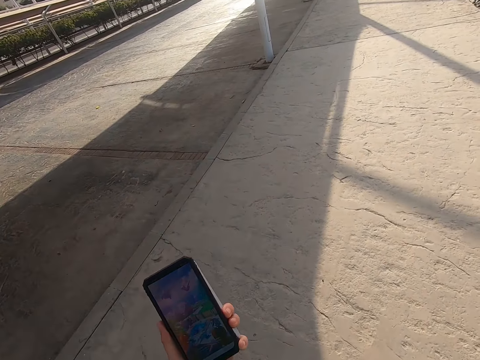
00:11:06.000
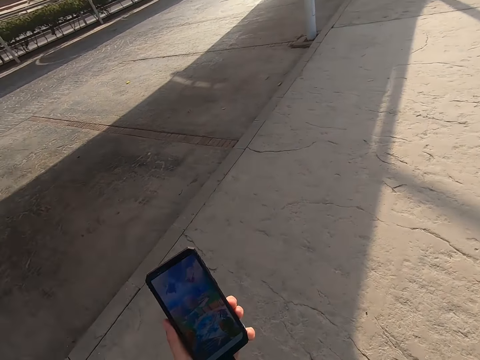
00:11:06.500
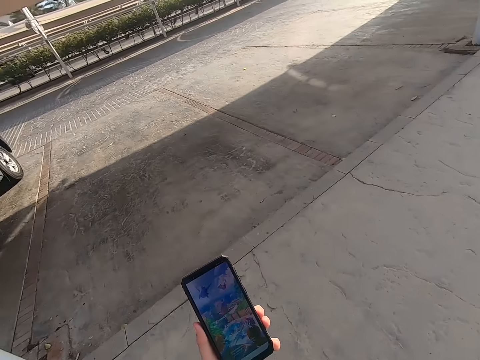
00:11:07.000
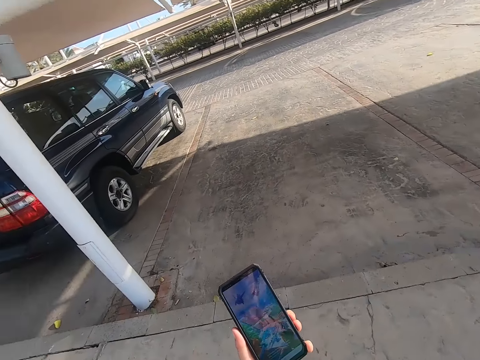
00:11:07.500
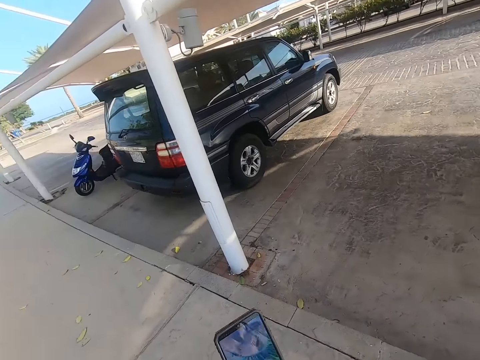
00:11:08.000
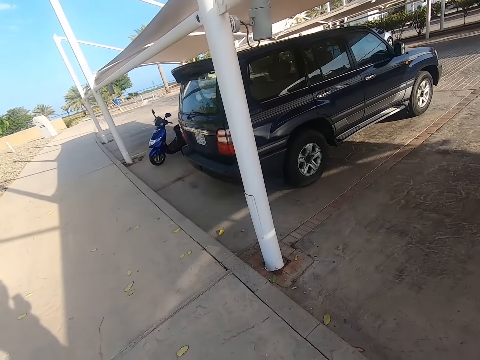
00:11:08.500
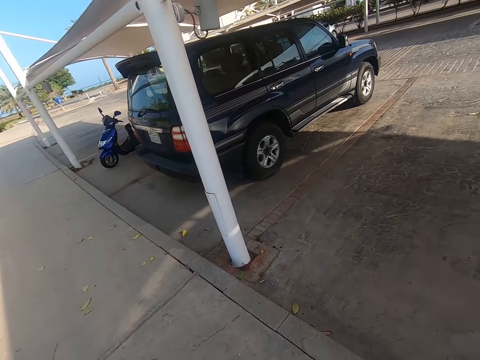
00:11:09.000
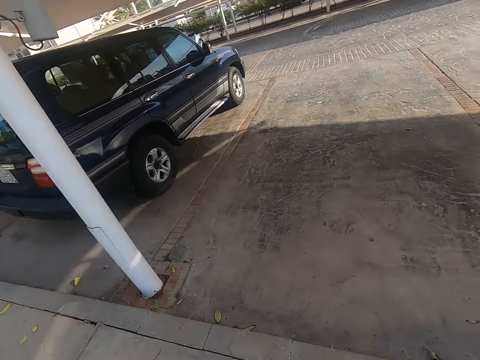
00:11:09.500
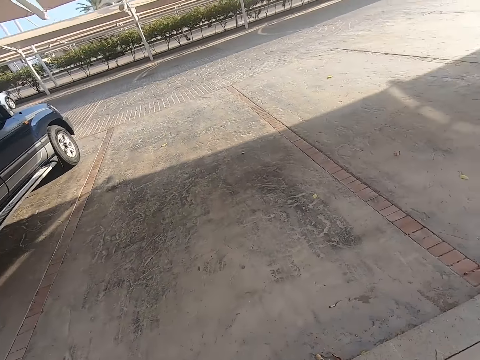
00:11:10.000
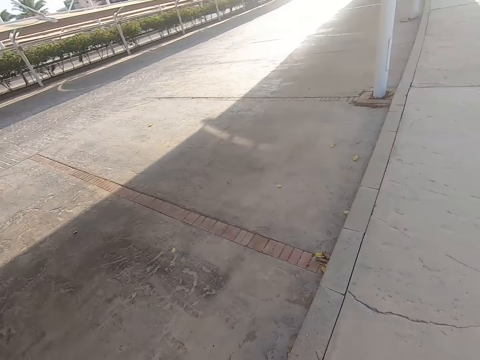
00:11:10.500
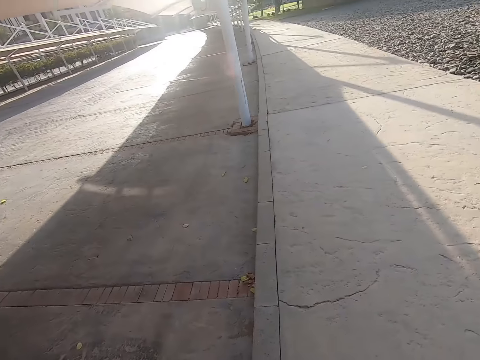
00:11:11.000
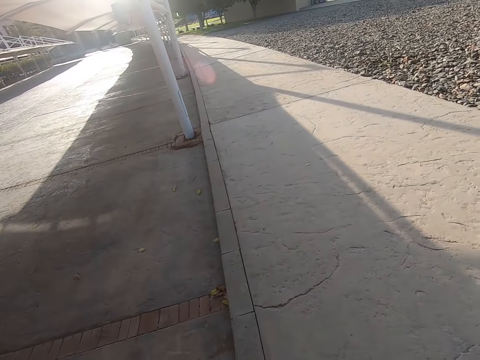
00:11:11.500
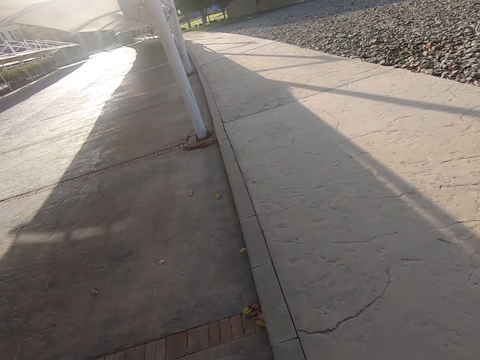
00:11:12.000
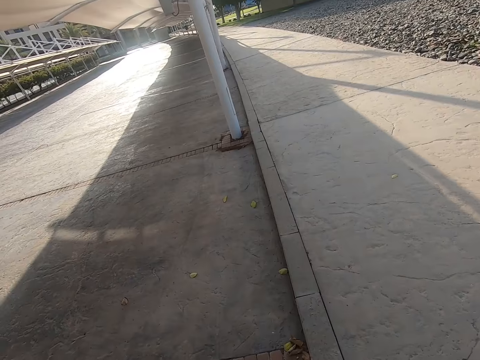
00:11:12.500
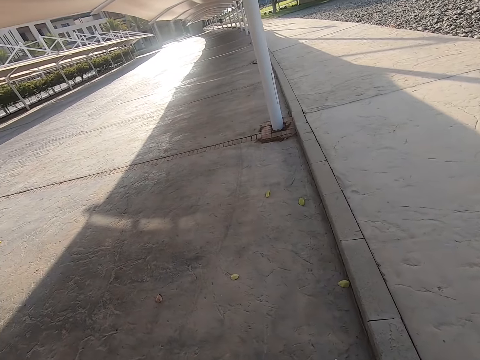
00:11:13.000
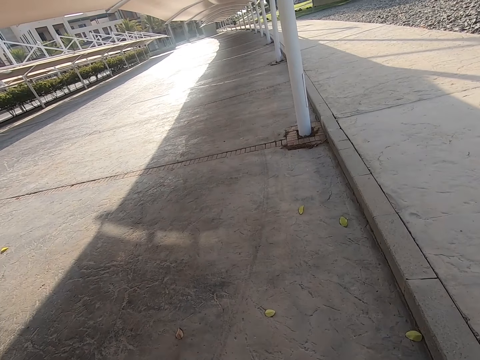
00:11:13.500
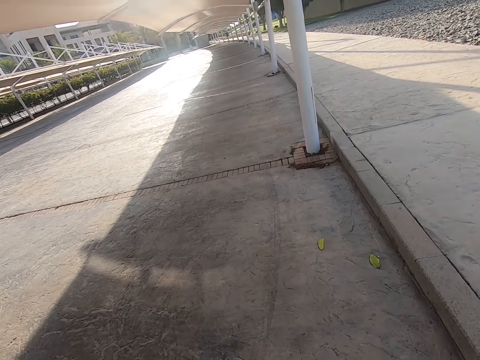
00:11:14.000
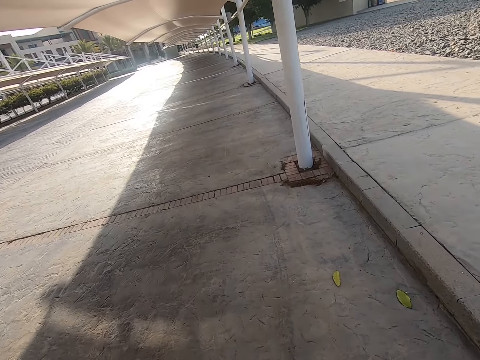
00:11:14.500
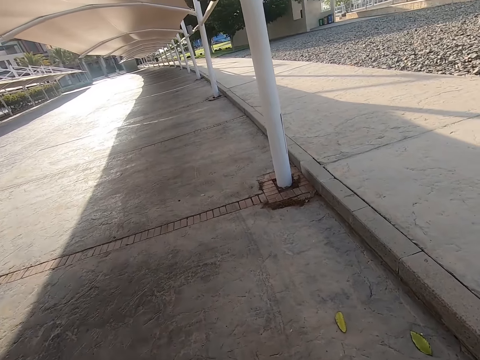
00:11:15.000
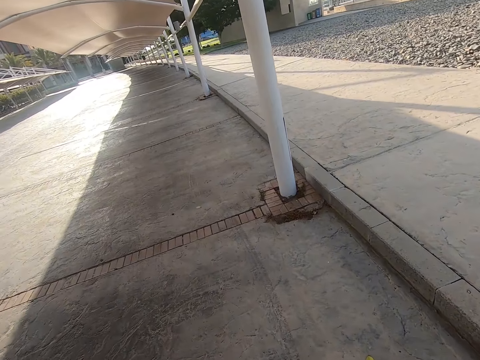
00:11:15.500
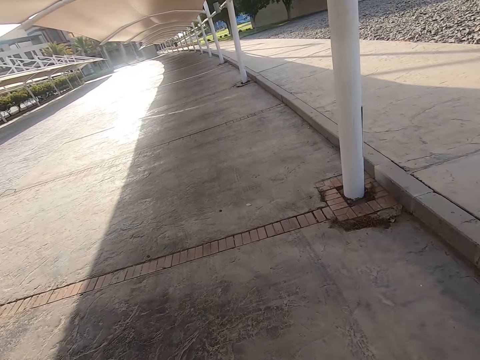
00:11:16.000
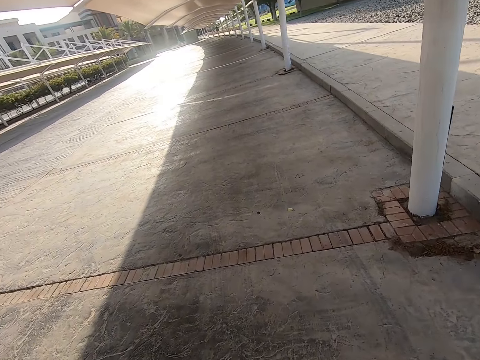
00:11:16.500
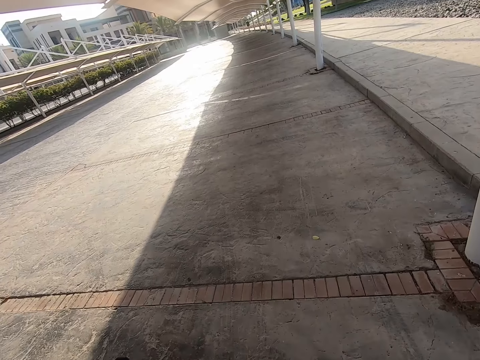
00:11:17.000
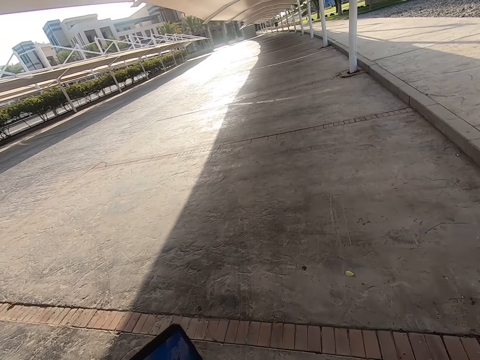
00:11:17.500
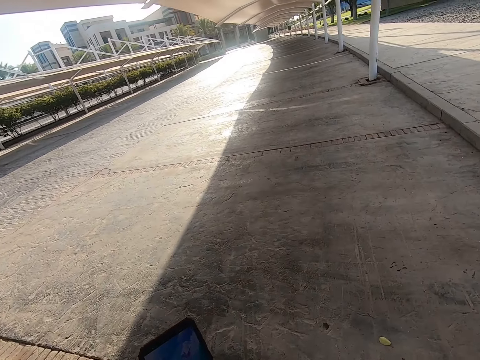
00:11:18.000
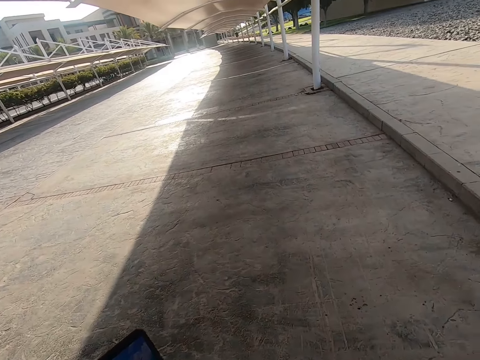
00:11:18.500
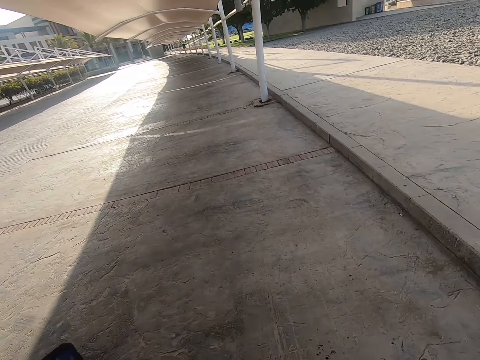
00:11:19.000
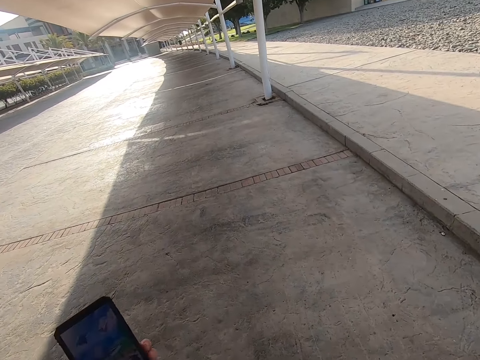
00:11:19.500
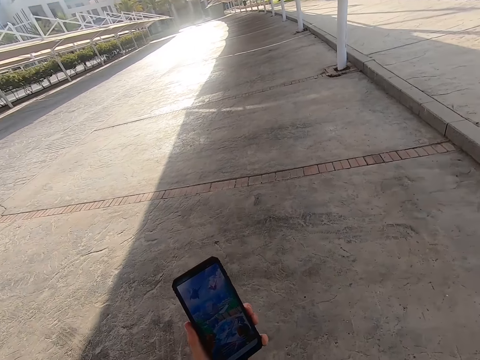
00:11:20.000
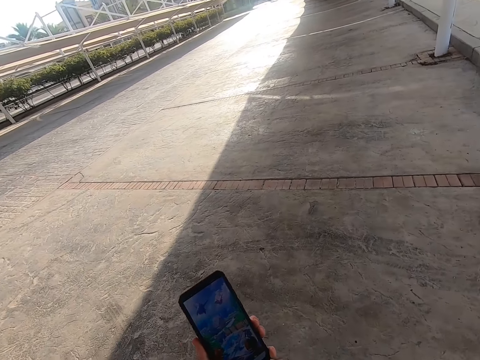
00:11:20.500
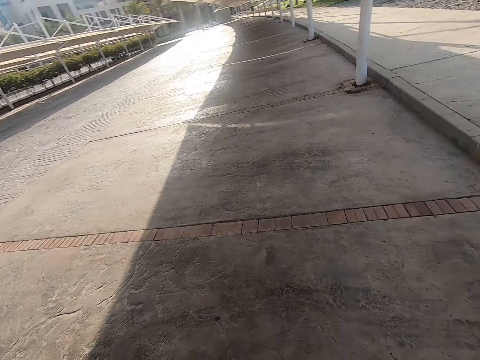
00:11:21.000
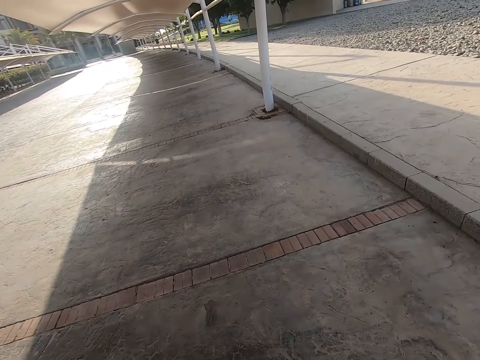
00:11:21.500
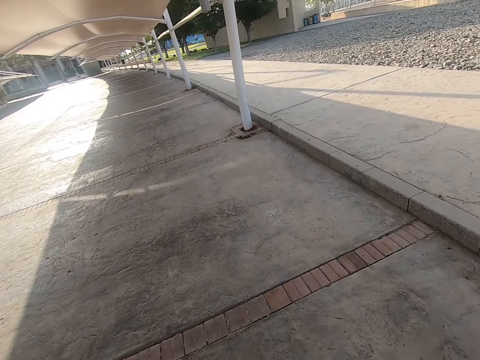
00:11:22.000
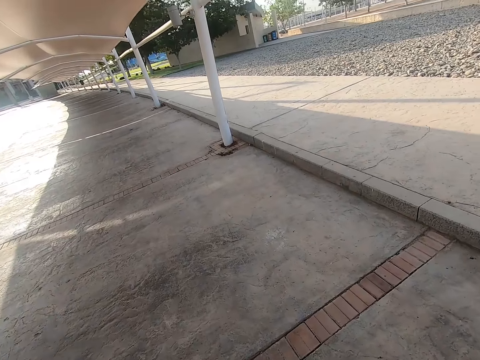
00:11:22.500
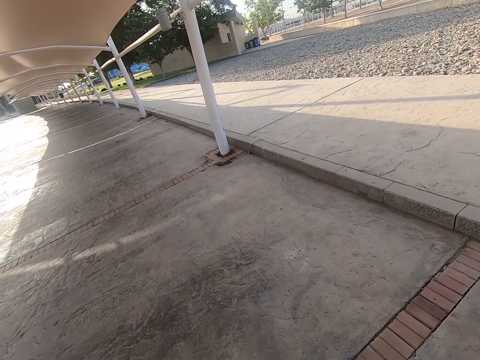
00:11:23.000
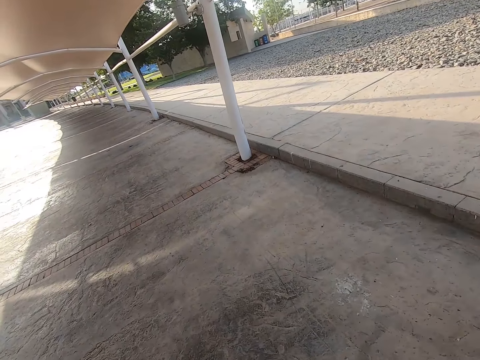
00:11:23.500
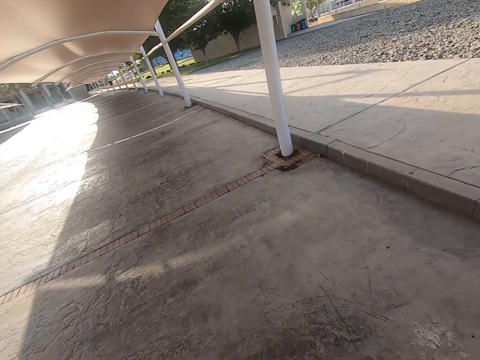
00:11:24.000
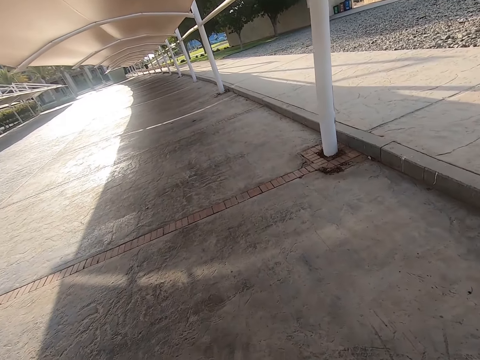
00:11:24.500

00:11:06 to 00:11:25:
The camera wearer looks around the road. They turn. They walk around the road. They look at the phone. They walk around the road.

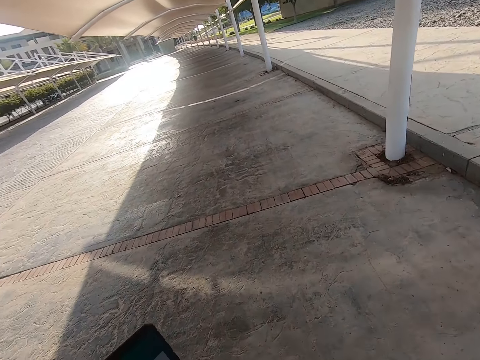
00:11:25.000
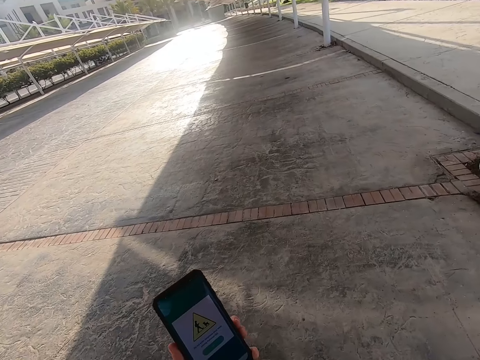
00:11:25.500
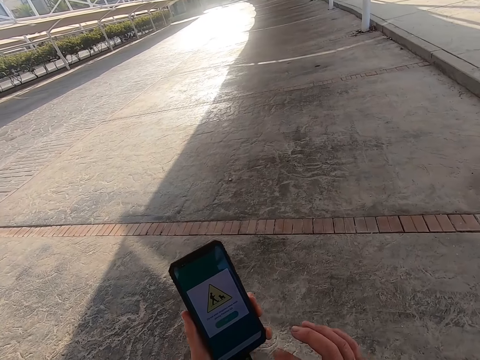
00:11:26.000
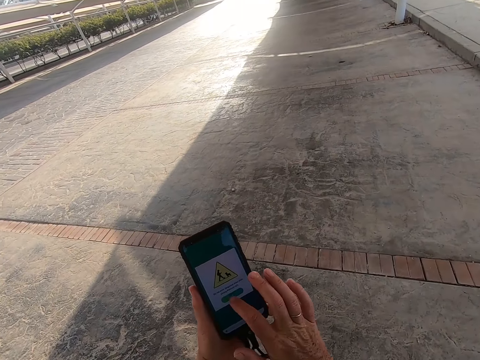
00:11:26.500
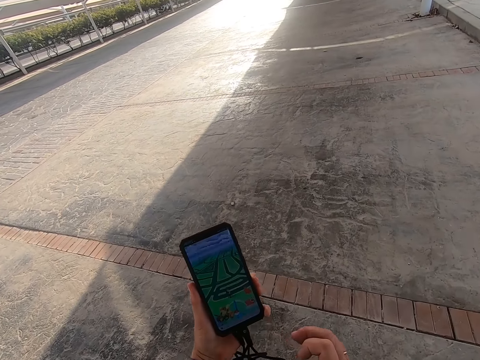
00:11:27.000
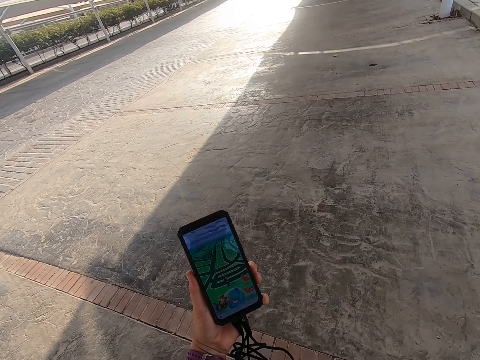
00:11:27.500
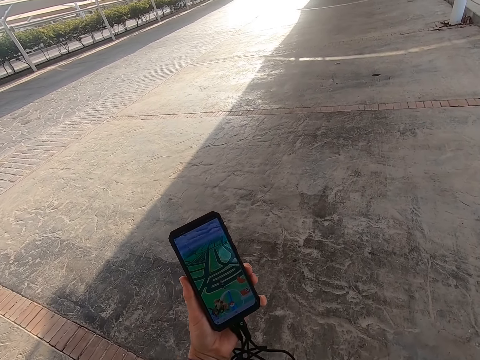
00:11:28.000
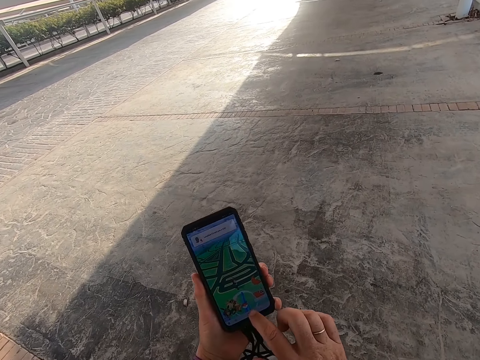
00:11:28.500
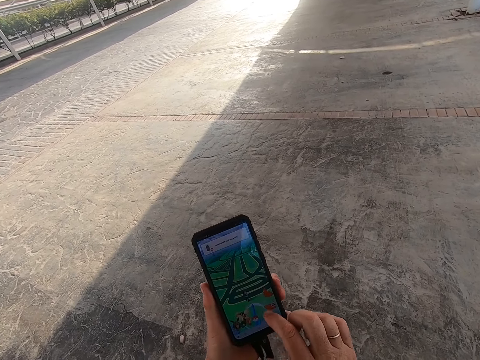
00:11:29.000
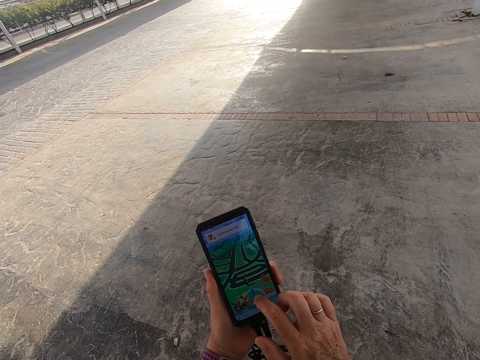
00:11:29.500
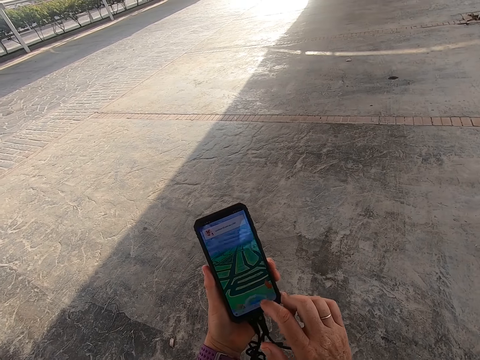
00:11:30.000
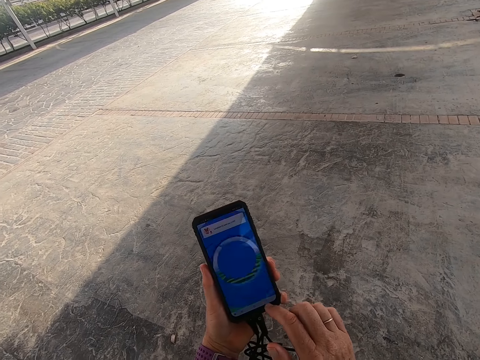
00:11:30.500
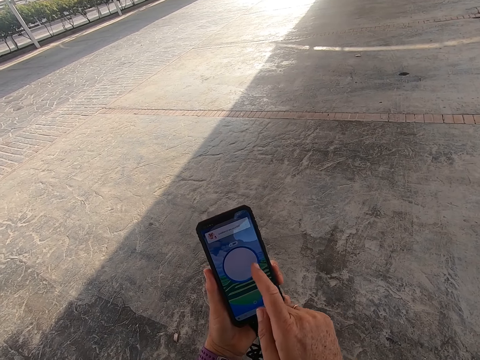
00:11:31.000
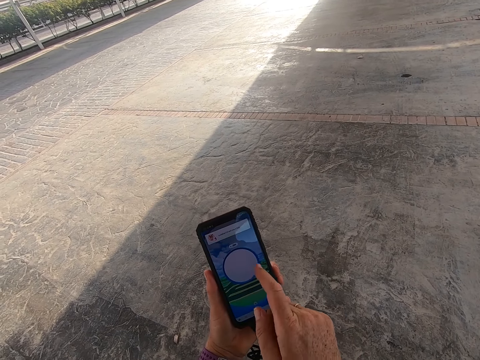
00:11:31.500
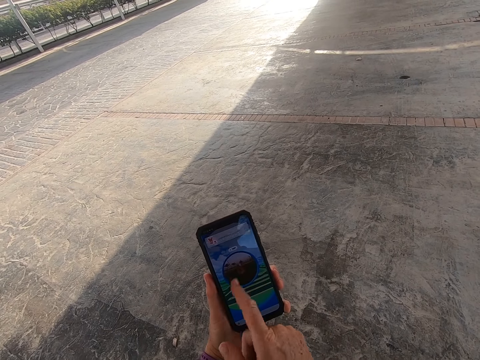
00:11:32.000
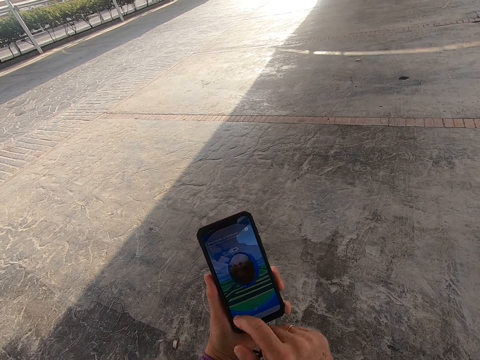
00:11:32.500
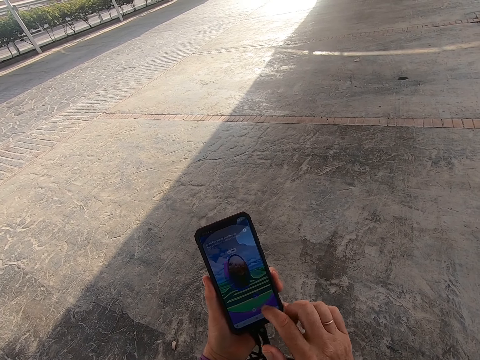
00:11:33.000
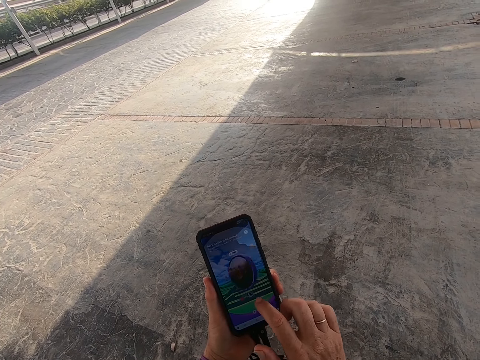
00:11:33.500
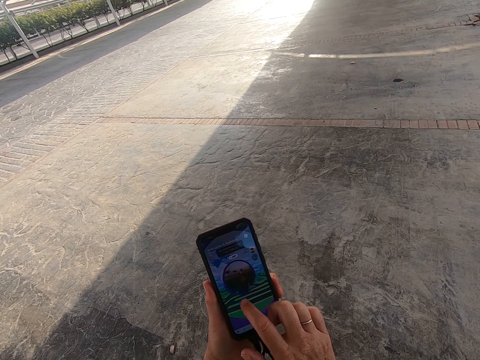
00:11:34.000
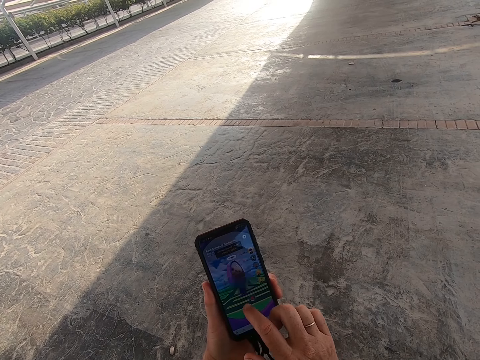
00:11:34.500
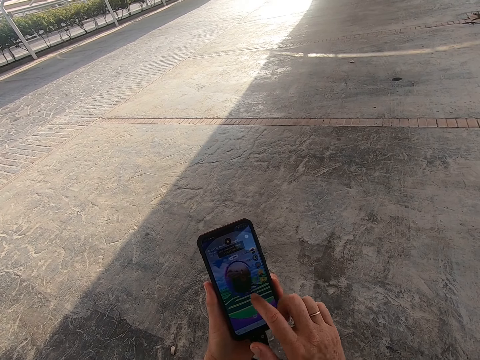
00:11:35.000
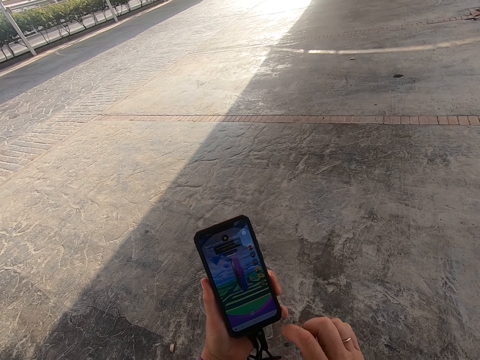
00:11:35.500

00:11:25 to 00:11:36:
The camera wearer looks at the phone. They touch the phone. They scroll the phone. They look at the phone. They scroll the phone.
